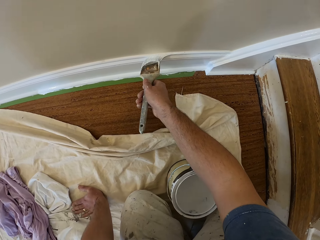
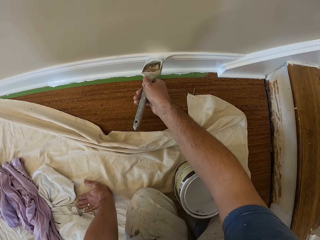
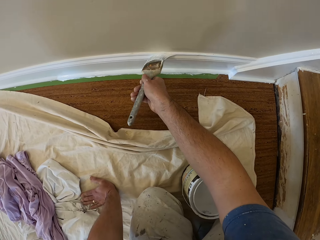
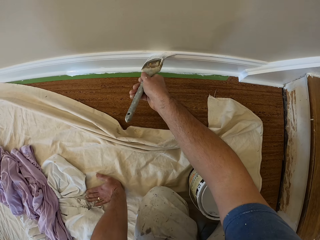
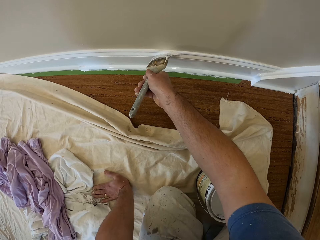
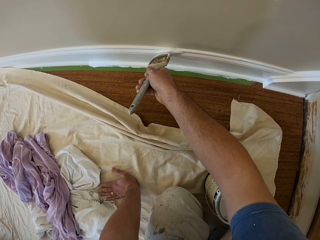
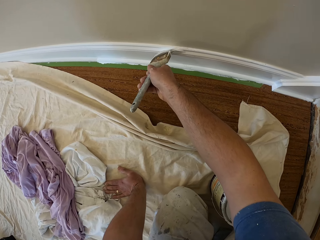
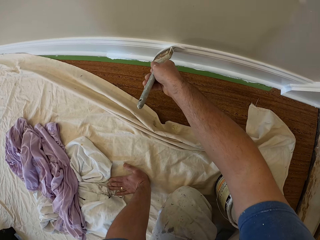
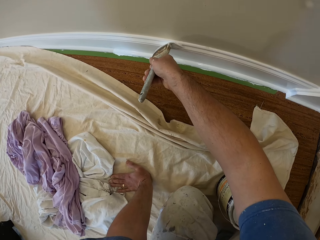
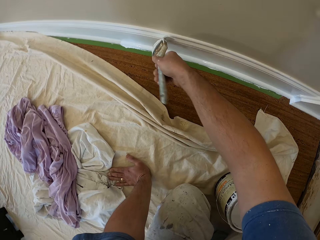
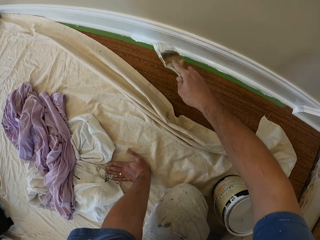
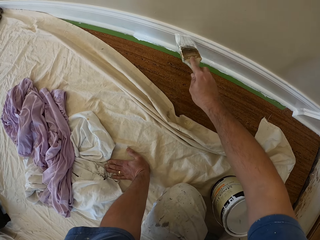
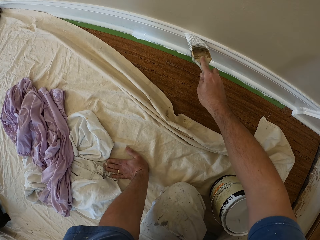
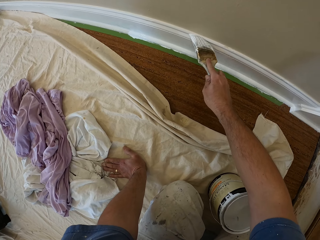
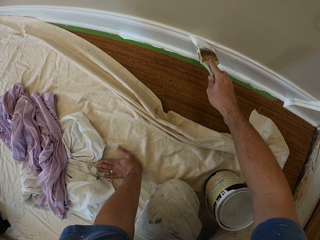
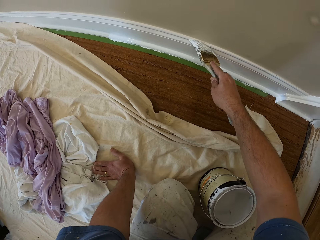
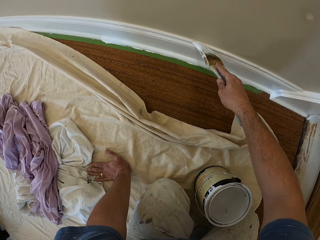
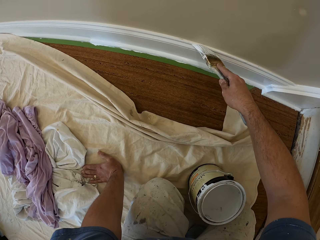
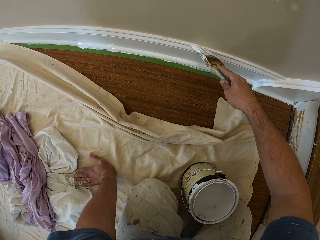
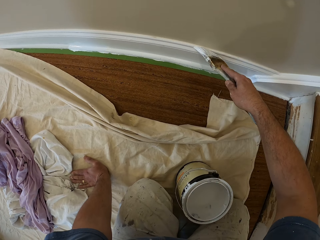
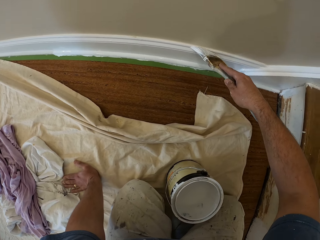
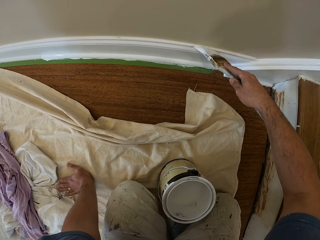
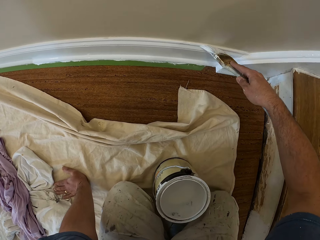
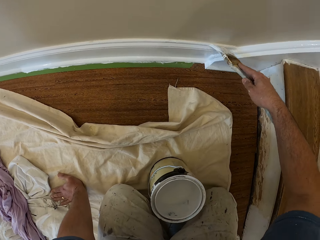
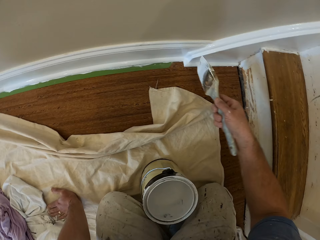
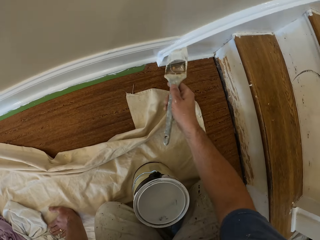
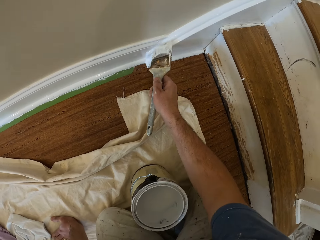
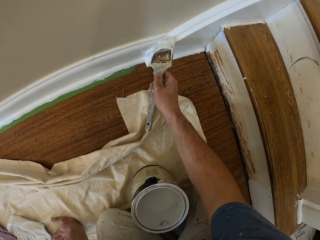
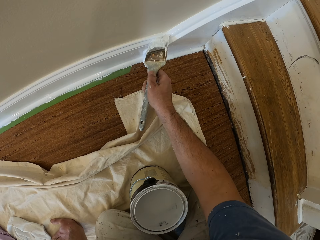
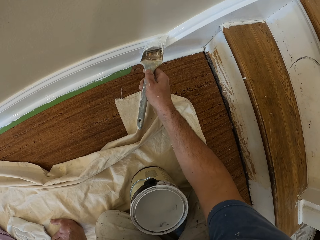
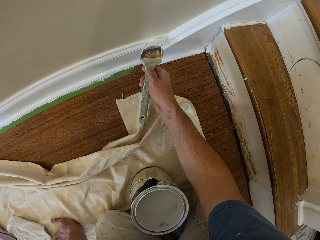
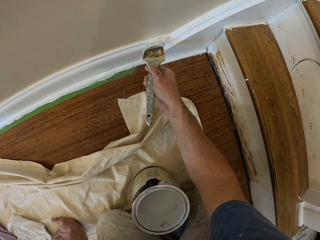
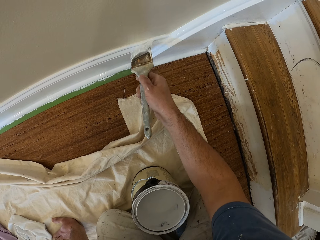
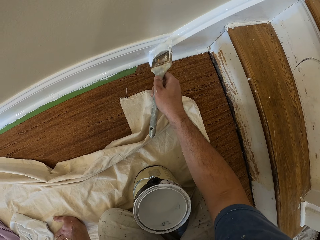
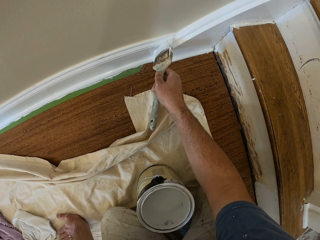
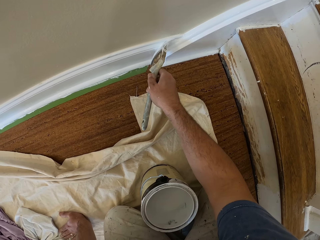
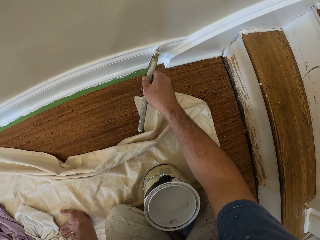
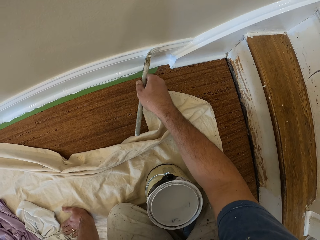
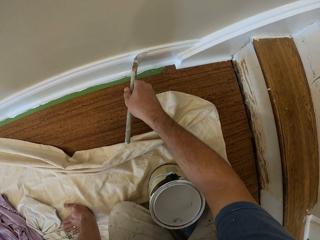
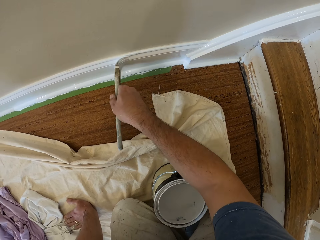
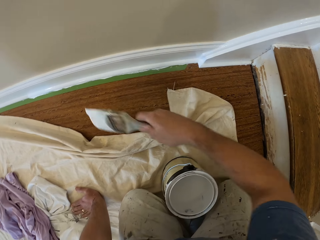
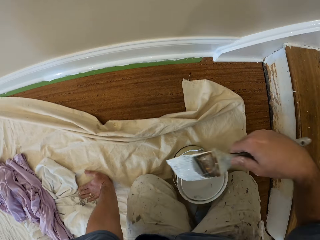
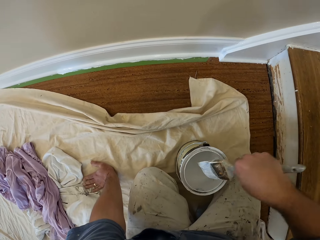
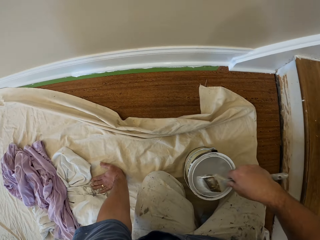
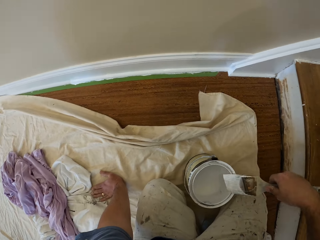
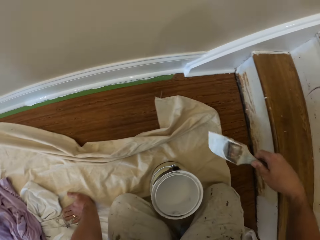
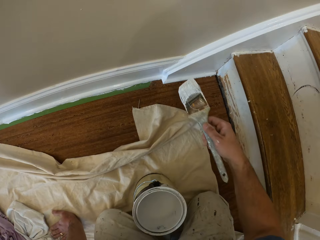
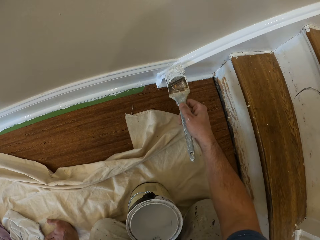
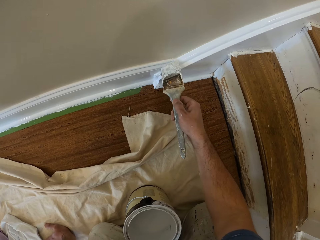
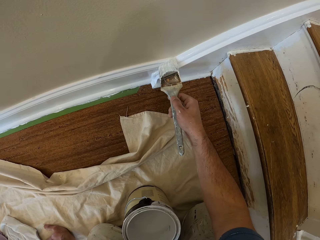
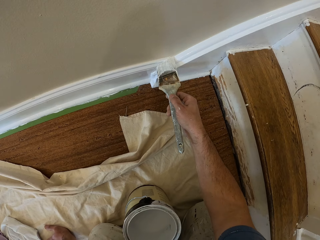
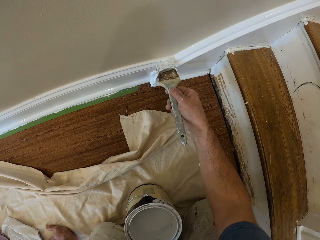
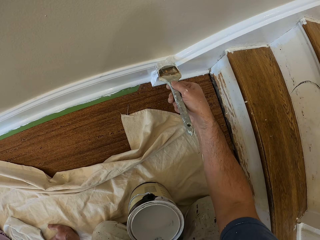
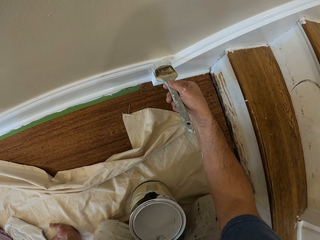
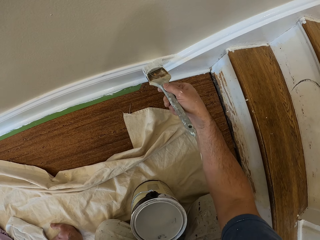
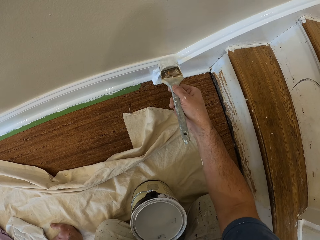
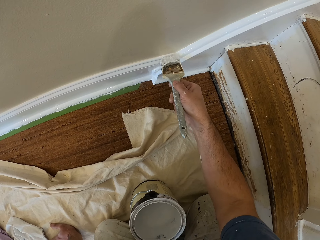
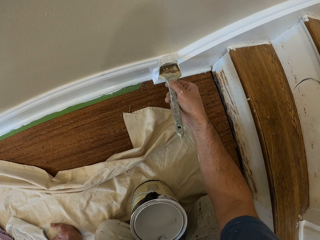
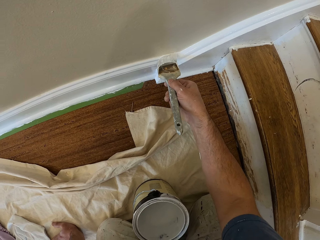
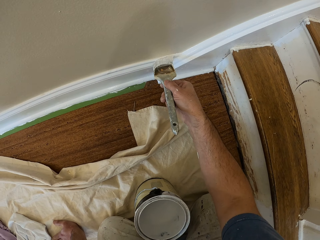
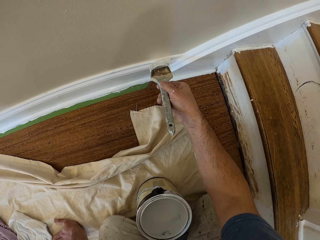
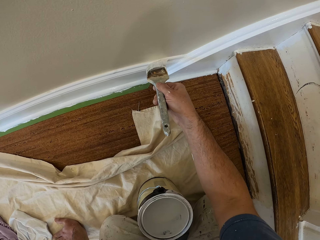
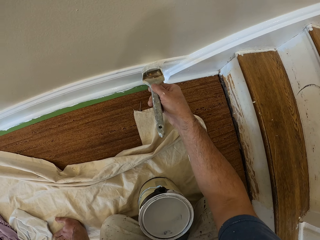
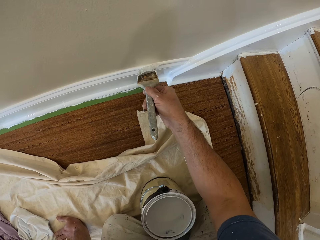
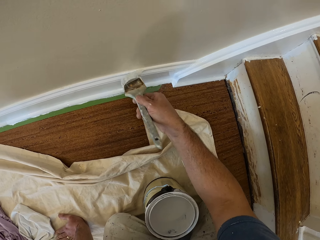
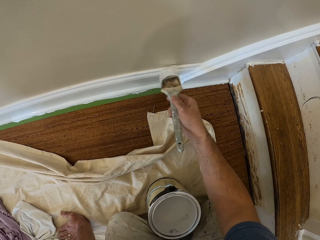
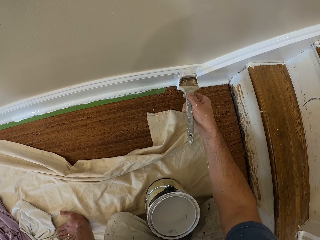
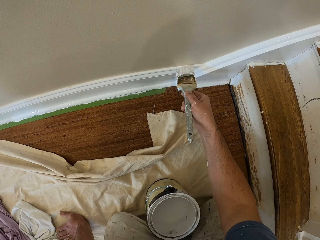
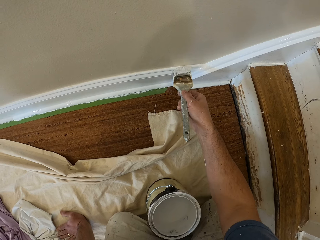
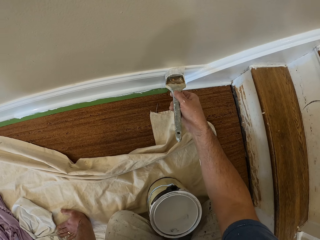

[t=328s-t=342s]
The camera wearer scoops paint inside an aluminum paint bucket with the paintbrush. They remove the brush from the paint. They paint the cornice.

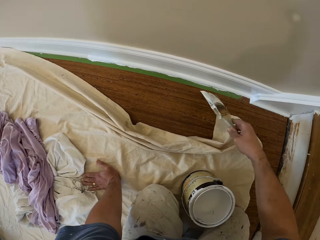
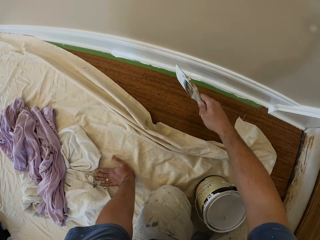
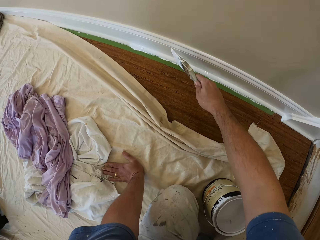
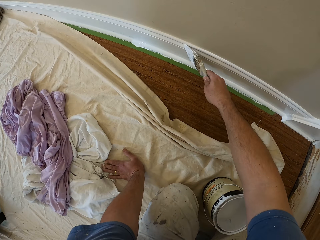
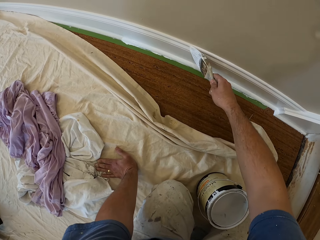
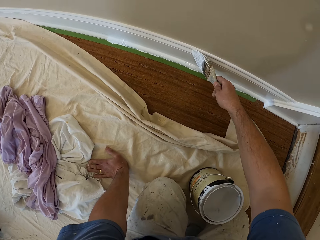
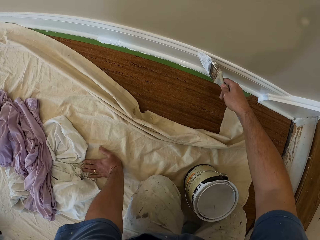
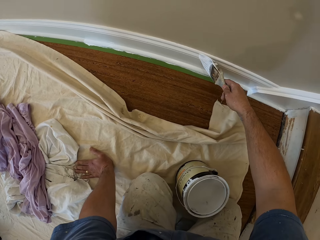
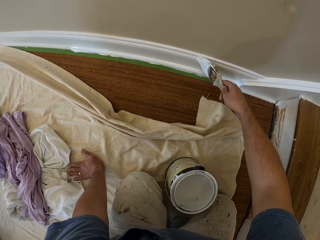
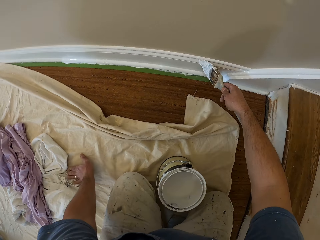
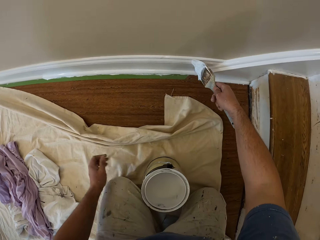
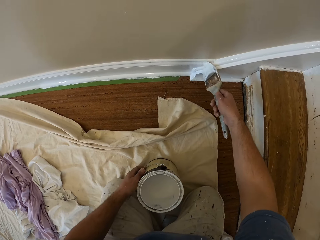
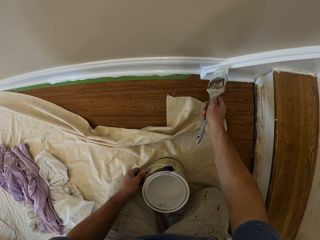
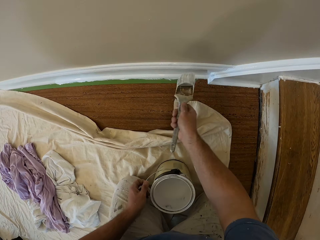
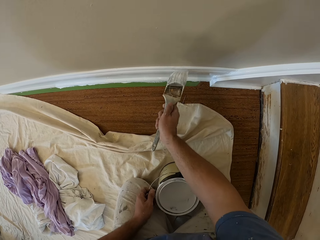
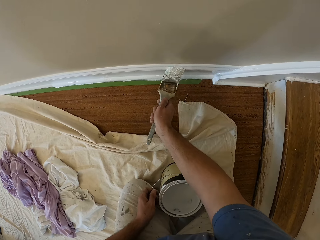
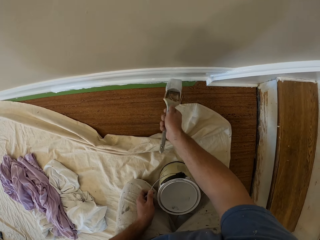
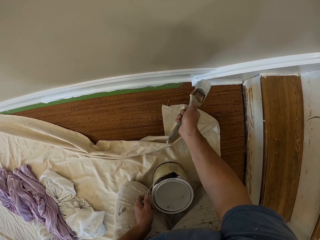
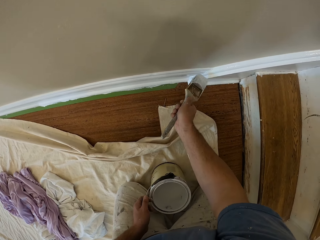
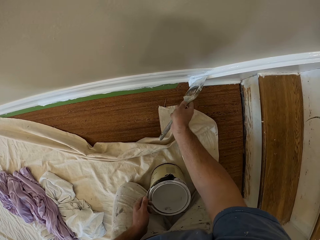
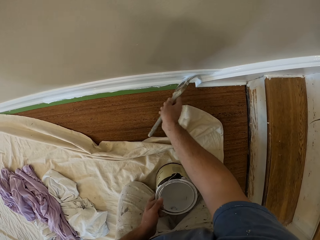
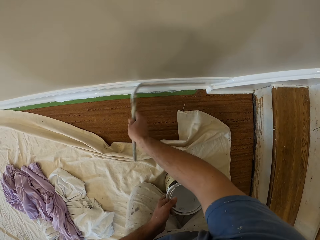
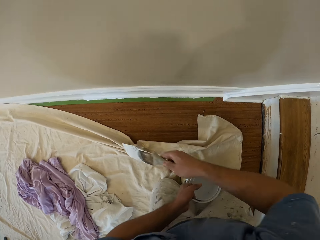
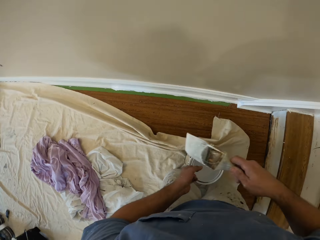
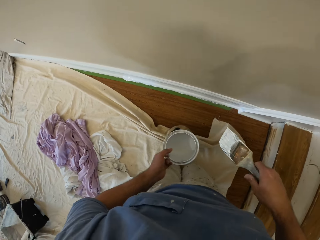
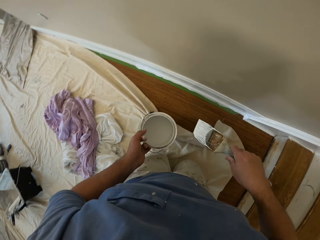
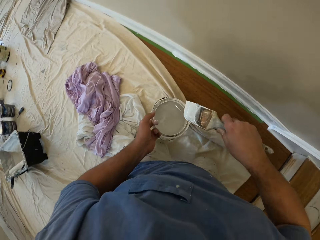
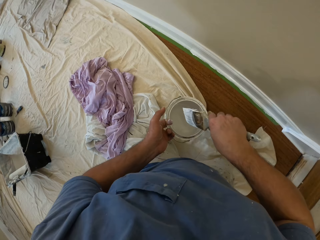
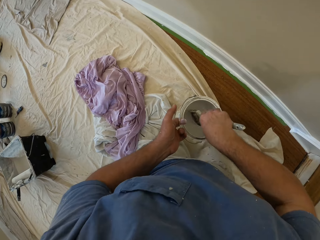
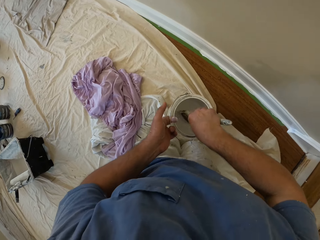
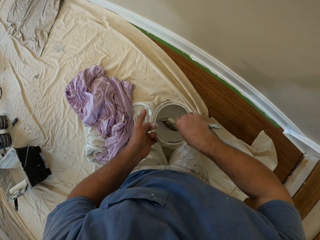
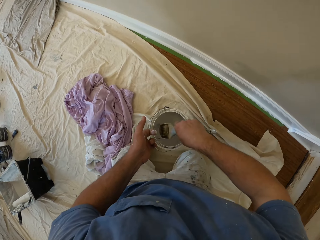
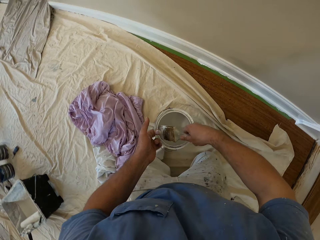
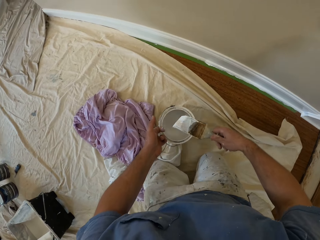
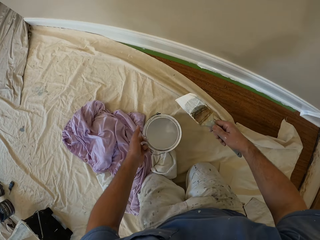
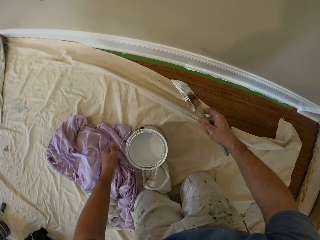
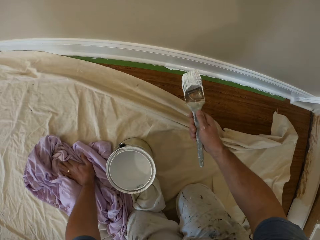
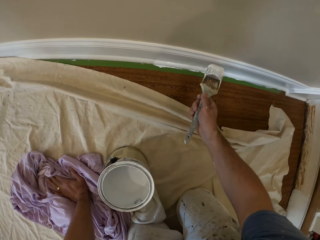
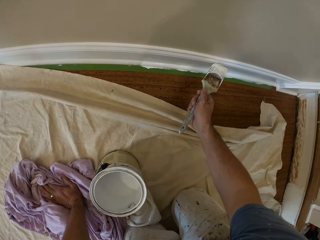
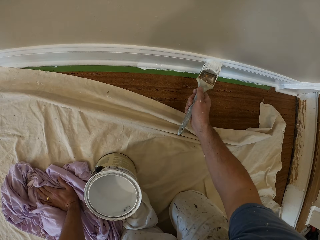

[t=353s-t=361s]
The camera wearer holds the handle of the paint container. He applies paint on the baseboard. He picks up the aluminum paint bucket from the floor with his left hand. He stops applying paint. He scoops paint inside the aluminum paint bucket with the paintbrush. He puts the aluminum paint bucket on the cloth on the floor. He removes the brush from the paint.
